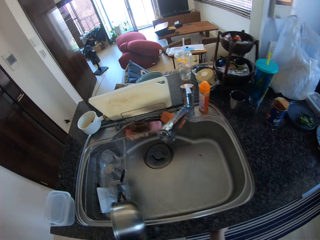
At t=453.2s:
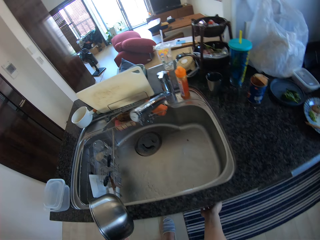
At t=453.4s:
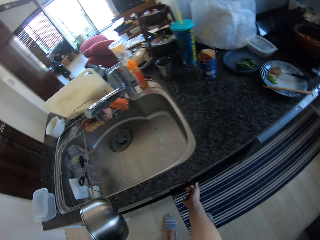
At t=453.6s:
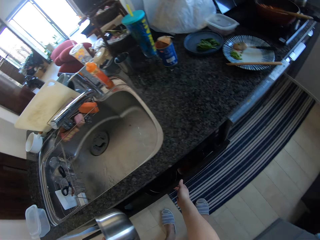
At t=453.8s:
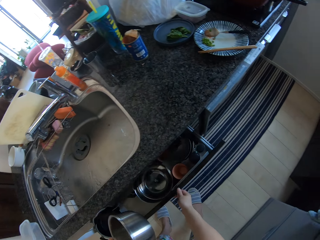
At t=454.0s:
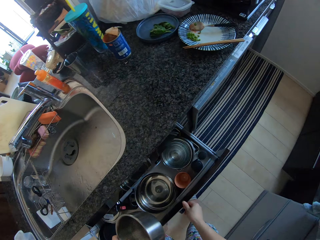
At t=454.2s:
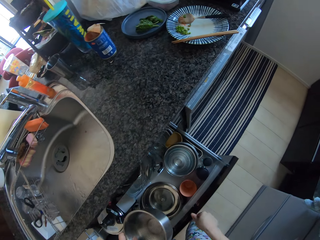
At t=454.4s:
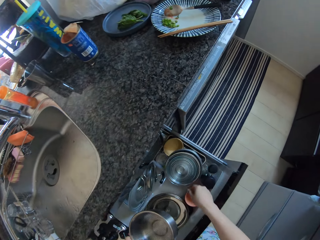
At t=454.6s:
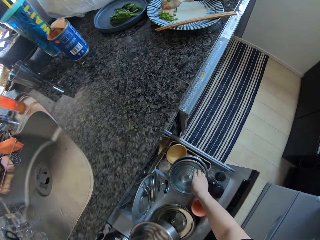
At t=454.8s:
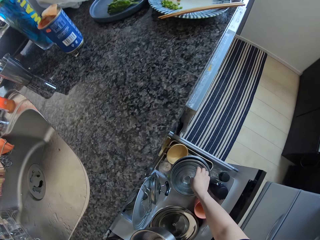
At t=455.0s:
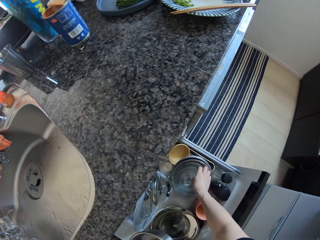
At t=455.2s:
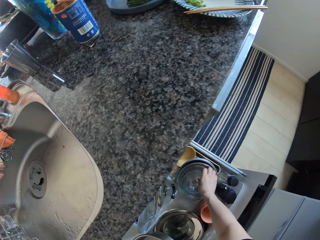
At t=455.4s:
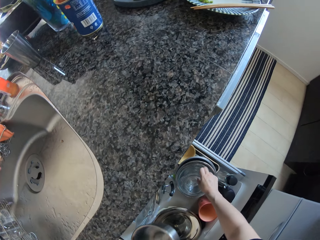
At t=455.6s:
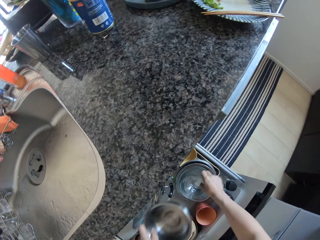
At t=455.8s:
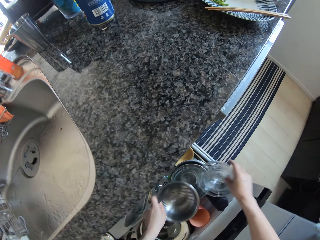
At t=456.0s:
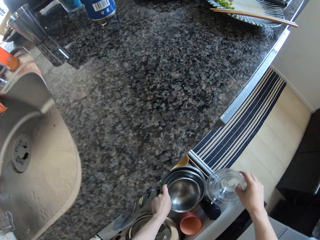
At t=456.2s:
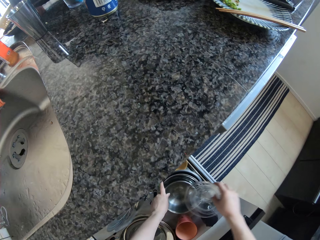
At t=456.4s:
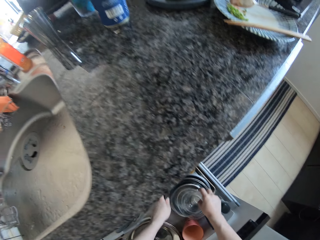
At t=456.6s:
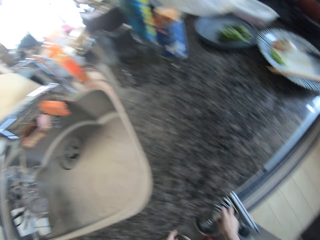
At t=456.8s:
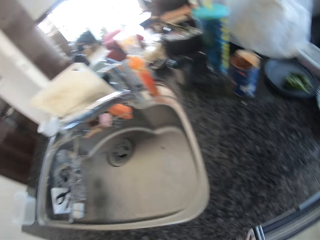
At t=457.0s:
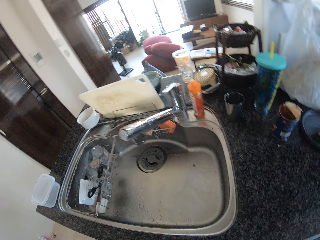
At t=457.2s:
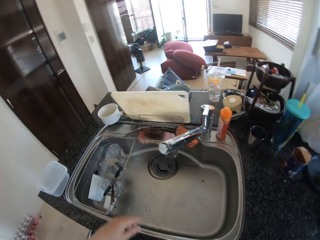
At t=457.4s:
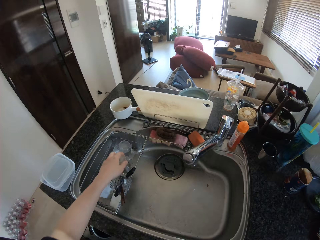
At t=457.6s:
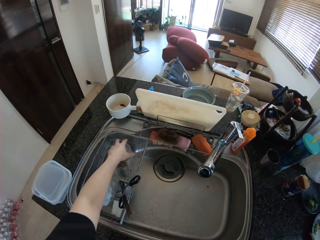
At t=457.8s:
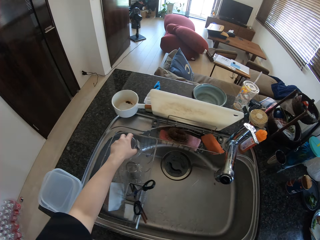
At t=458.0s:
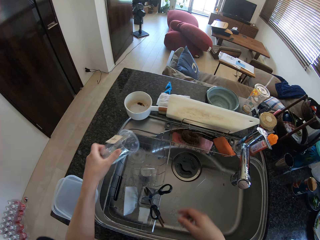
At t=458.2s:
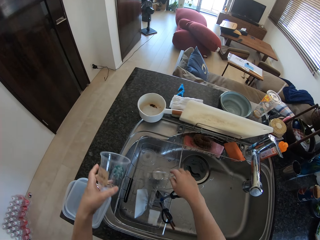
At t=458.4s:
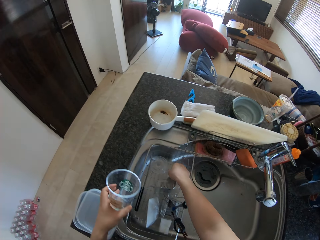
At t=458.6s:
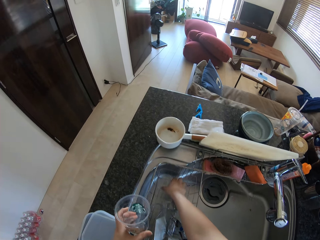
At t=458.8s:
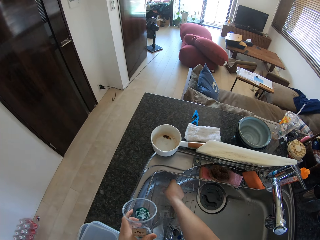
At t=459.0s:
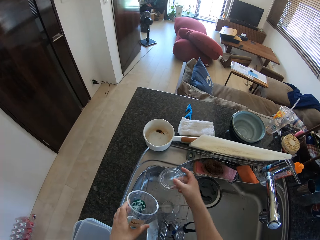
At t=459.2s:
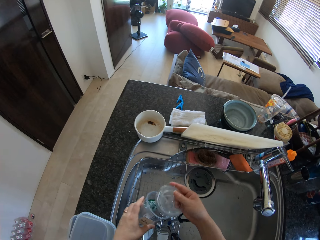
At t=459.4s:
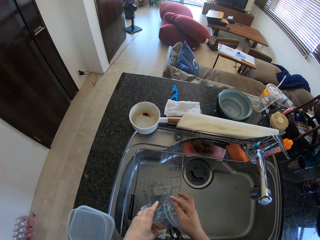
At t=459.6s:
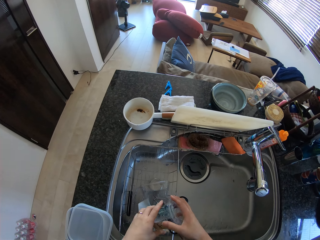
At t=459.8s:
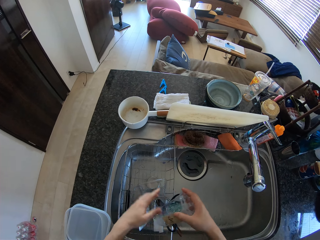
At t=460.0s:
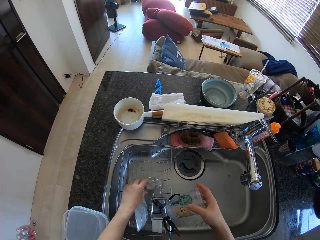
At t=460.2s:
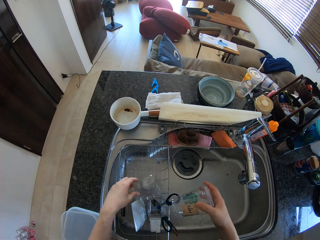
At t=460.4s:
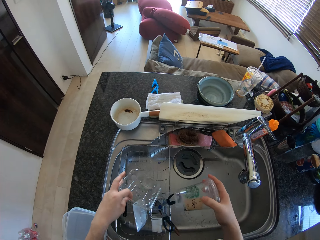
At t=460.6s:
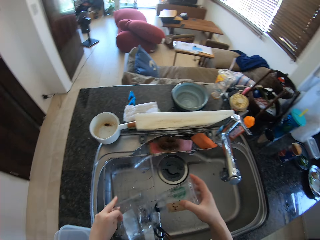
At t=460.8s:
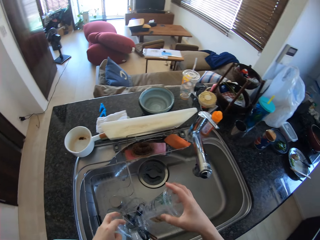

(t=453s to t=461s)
The camera wearer opens a drawer with her right hand. She picks out a glass bowl from a stack of bowls in the drawer with her right hand. She places the bowls in her left hand into the stack of bowls in the drawer. She places the bowl in her right hand into the stack of bowls in the drawer. She picks up a disposable cup from the sink rack with her left hand. She picks up the cover of the disposable cup from the sink rack with her right hand. She covers the cup in her left hand with the cover in her right hand. She picks up a disposable tray from the sink rack with her left hand.

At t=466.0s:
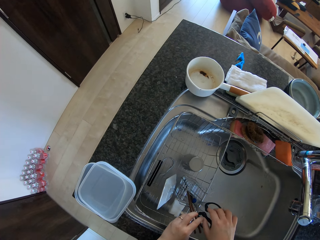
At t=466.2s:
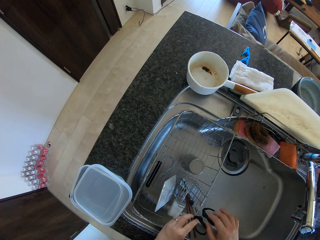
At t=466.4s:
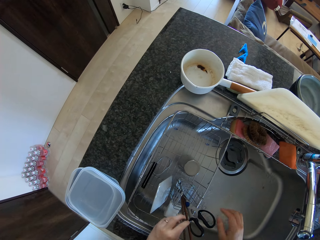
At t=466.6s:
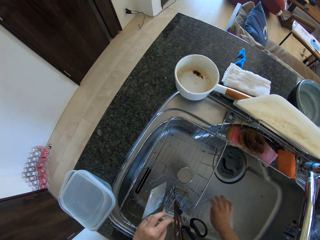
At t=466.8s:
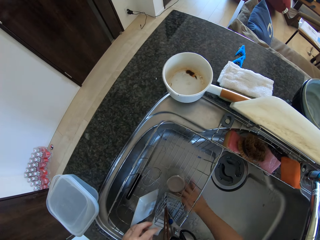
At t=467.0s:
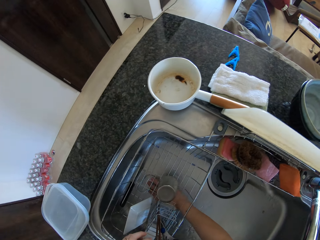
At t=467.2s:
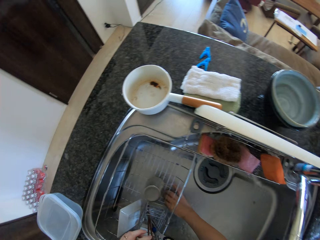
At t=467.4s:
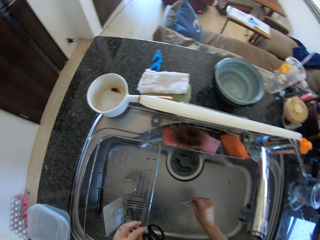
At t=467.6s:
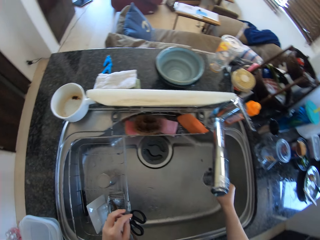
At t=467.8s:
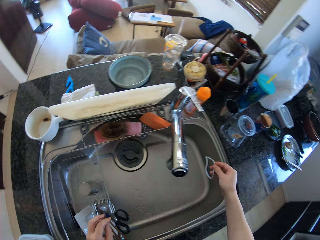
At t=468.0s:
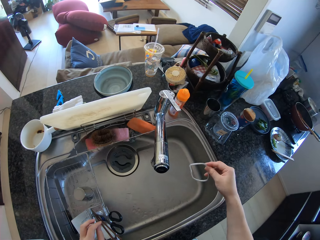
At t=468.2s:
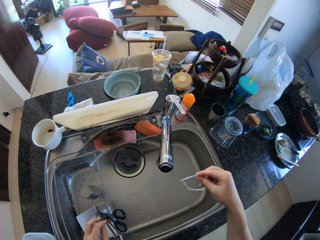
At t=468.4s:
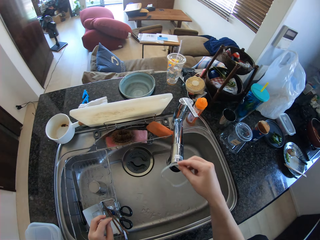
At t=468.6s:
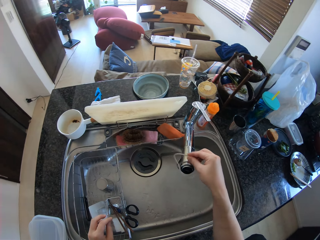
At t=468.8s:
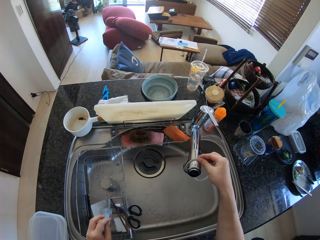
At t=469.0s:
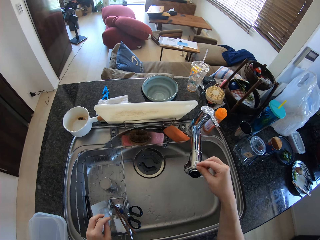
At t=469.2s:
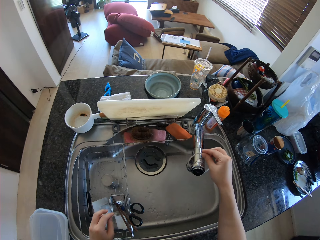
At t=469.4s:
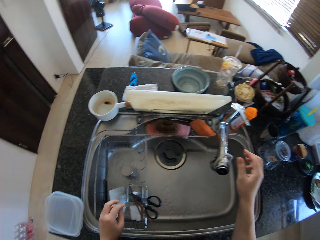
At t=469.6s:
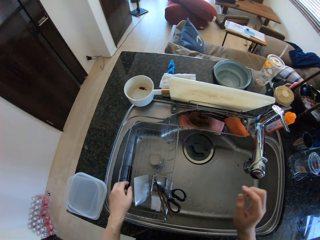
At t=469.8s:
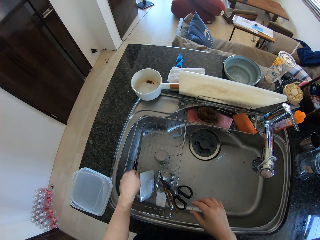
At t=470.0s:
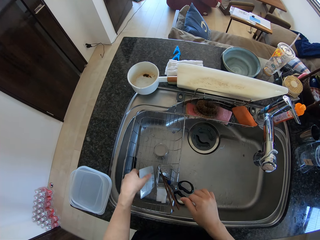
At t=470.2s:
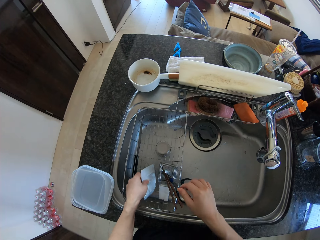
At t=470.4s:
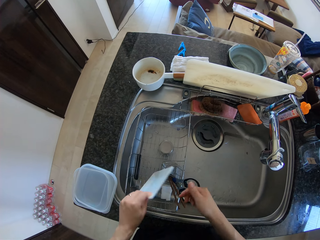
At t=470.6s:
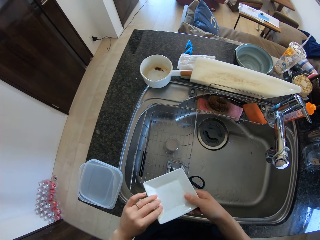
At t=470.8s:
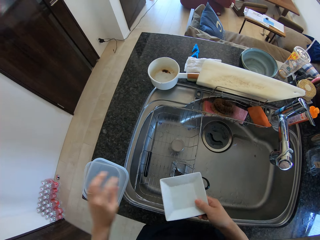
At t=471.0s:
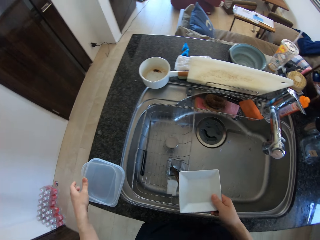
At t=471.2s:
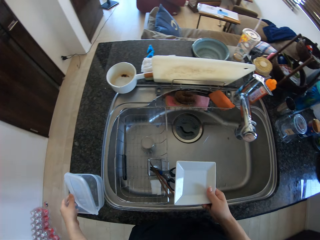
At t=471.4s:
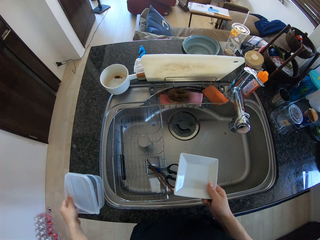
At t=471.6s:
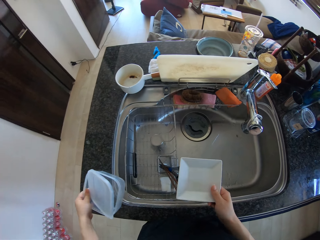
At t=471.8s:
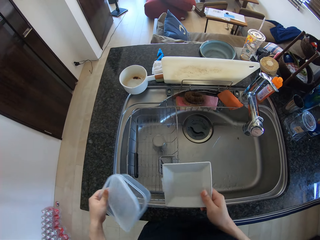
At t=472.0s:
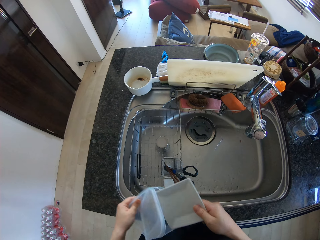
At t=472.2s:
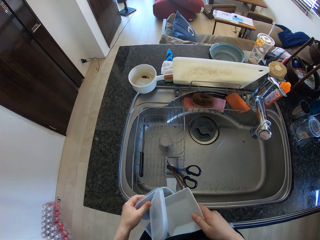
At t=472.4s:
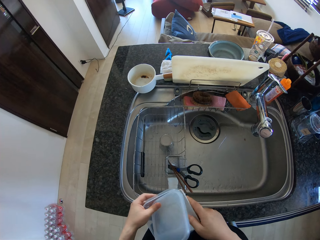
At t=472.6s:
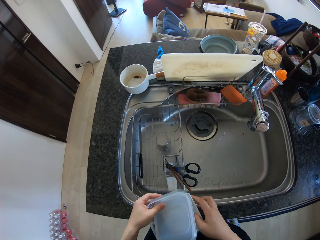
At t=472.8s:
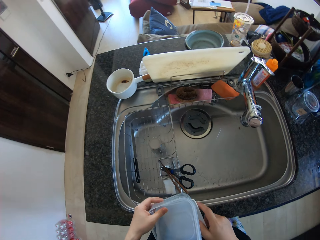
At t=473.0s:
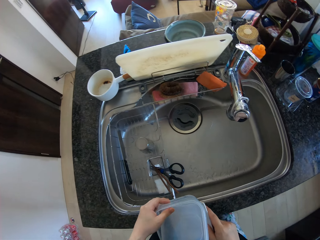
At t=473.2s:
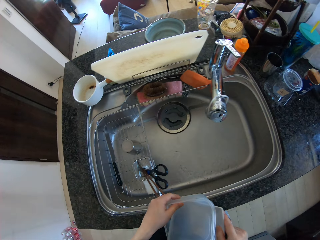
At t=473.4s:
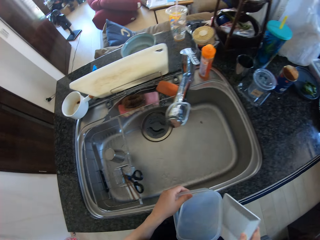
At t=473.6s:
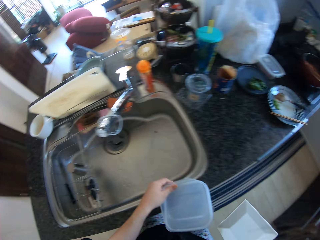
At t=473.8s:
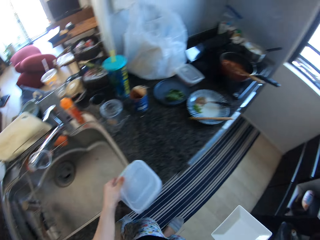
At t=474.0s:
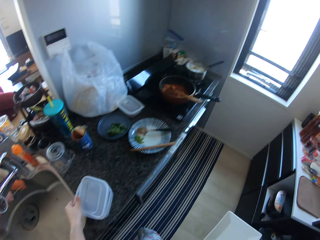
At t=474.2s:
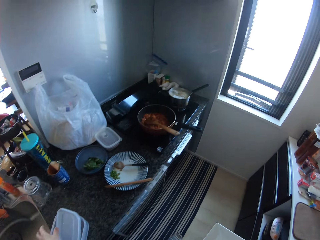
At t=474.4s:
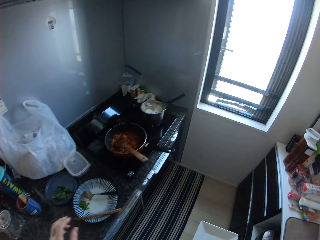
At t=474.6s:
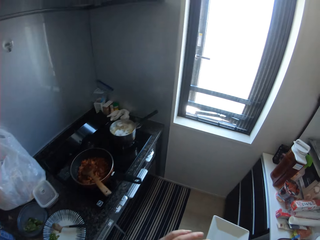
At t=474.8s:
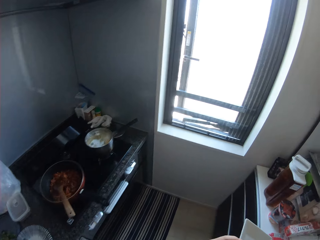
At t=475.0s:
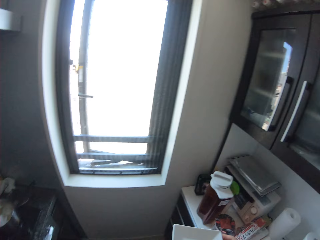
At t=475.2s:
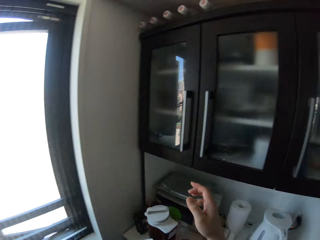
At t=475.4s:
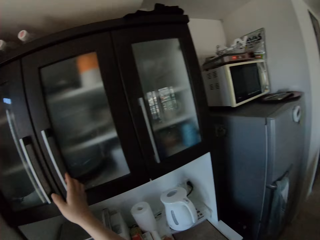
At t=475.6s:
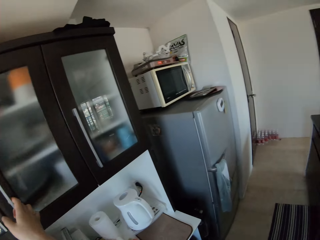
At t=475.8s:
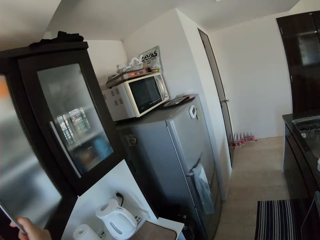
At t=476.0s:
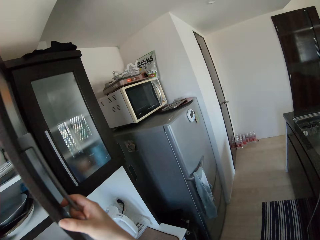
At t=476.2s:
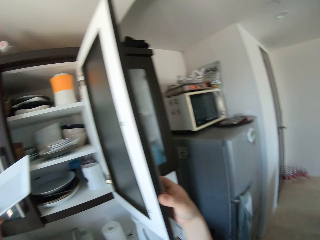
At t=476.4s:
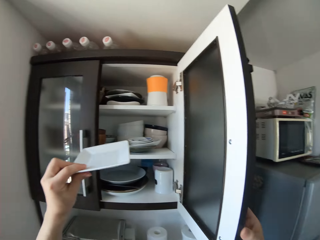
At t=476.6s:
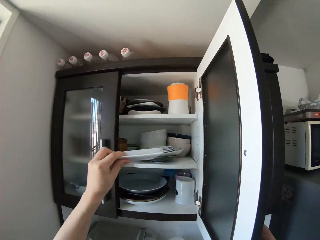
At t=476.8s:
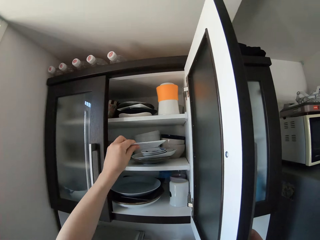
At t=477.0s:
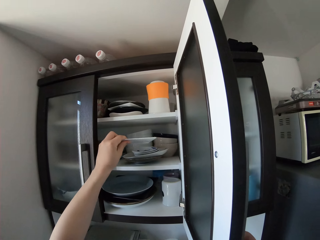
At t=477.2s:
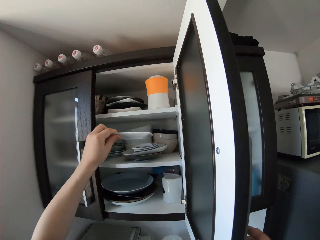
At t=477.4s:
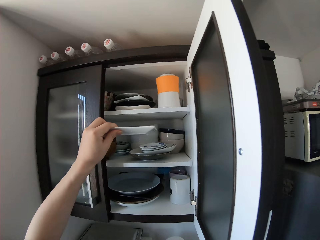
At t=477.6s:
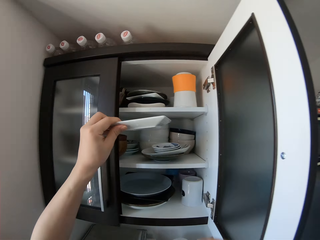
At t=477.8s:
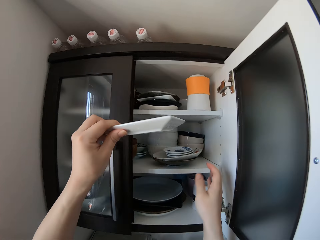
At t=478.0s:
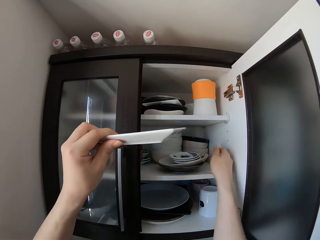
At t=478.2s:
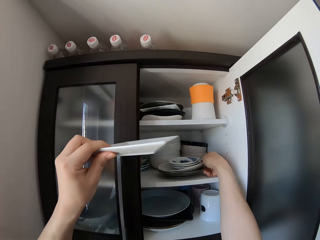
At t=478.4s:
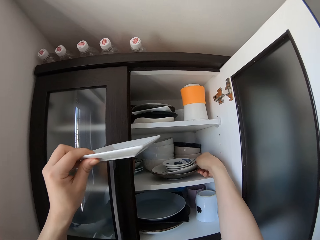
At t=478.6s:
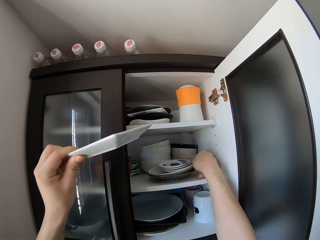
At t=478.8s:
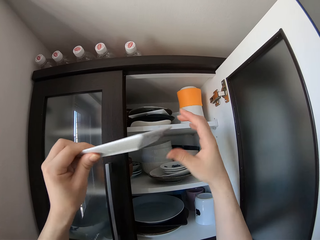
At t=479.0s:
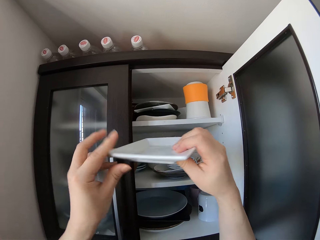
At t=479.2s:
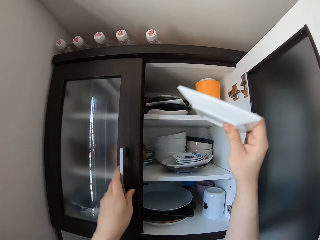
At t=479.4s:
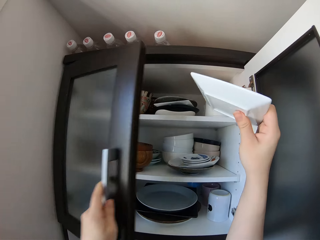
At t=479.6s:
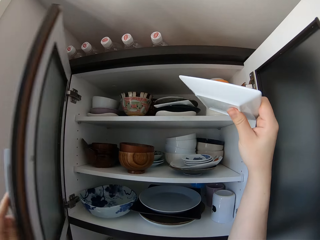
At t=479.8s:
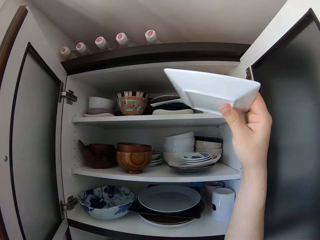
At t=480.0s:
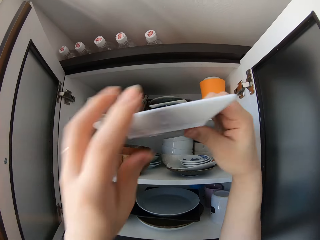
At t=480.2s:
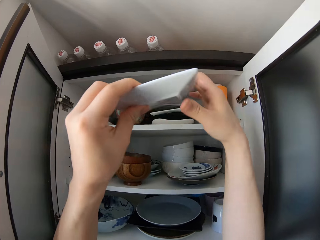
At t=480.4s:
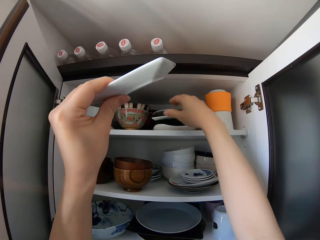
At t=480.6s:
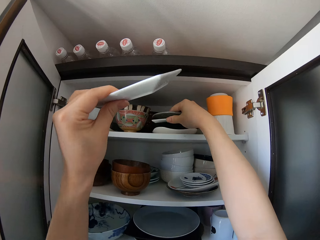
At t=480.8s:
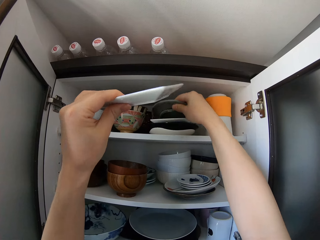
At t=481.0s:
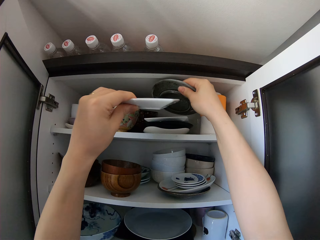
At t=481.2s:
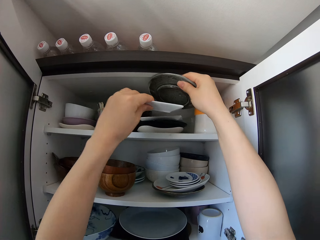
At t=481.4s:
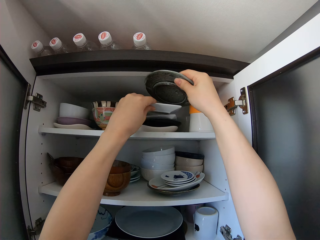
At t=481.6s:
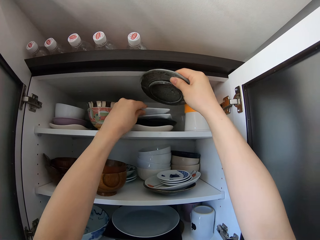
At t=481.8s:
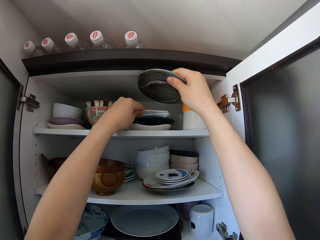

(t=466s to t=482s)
The camera wearer puts the scissors on the drainer. She picks out a rubber band from the sink rack with her right hand. She hangs the rubber band on the kitchen tap. She picks up a saucer from the sink rack with her left hand. She passes the saucer from her left hand to her right hand. She picks up the disposable pack from the kitchen table with her left hand. She puts the saucer inside the disposable pack. She walks. She places the disposable pack on the kitchen table. She opens the right side of the top cabinet with her right hand. She puts the saucer in her left hand into the cabinet. She takes the saucer out from the cabinet. She adjusts the dinnerware in the cabinet with her right hand. She touches the plates. She passes the saucer from her left hand to her right hand. She opens the left side of the top cabinet with her left hand. She passes the saucer from her right hand to her left hand. She picks up a saucer in the cabinet with her right hand.
